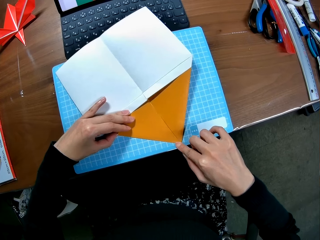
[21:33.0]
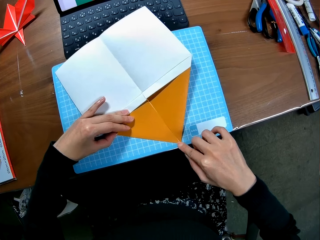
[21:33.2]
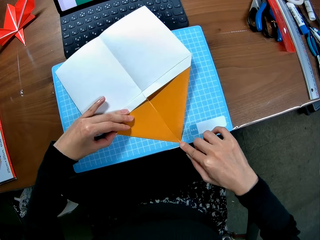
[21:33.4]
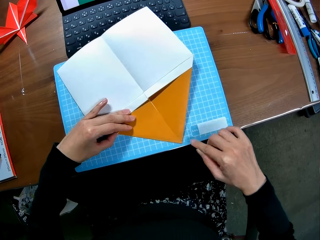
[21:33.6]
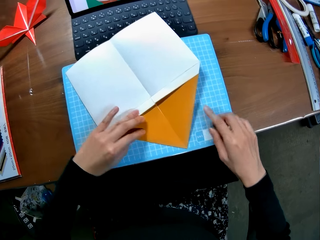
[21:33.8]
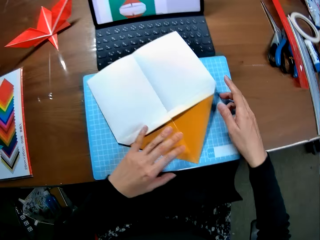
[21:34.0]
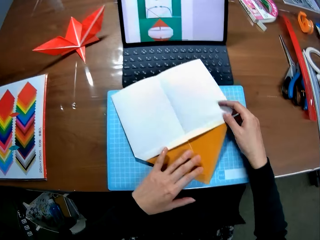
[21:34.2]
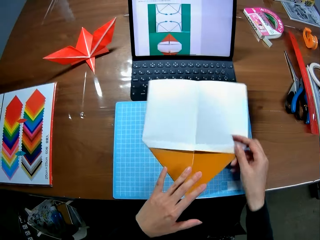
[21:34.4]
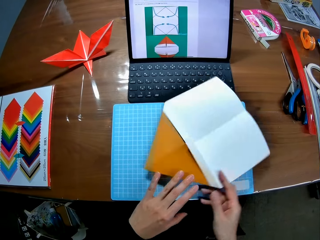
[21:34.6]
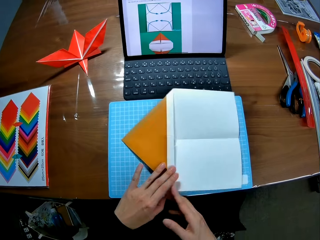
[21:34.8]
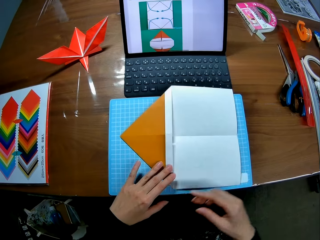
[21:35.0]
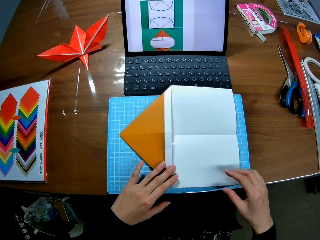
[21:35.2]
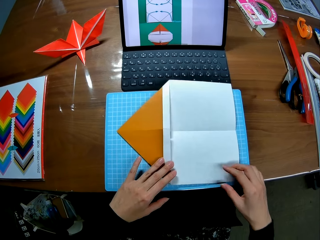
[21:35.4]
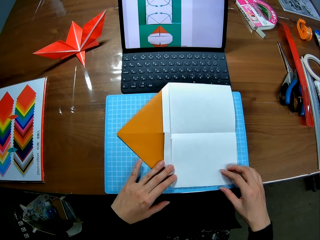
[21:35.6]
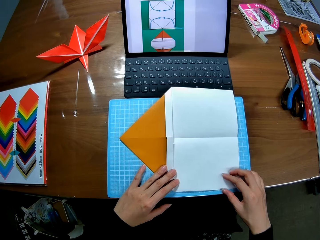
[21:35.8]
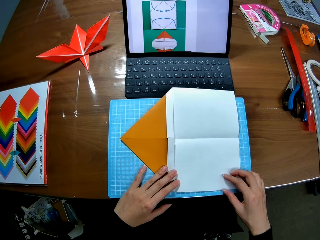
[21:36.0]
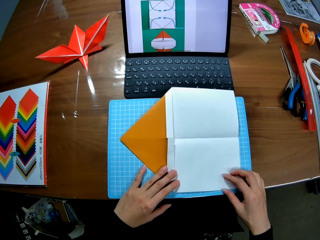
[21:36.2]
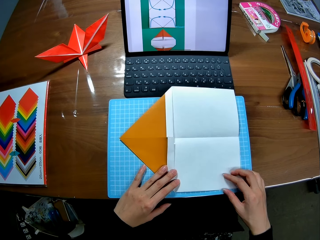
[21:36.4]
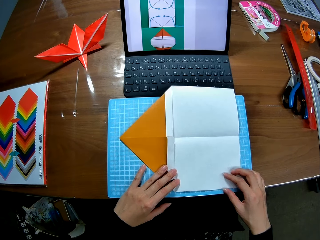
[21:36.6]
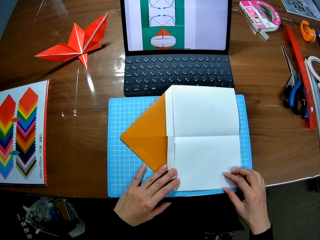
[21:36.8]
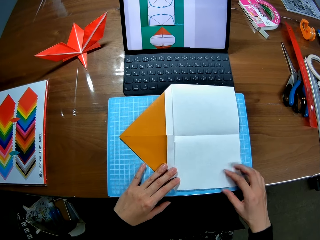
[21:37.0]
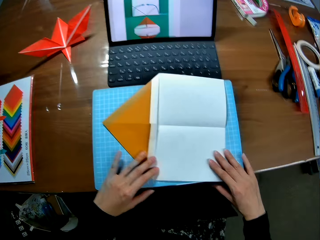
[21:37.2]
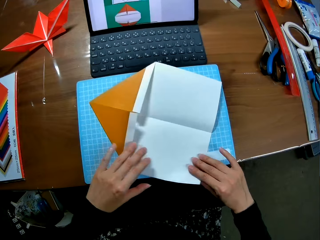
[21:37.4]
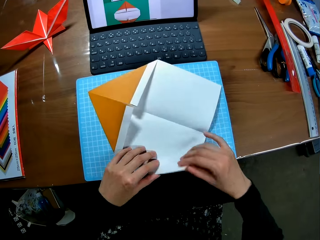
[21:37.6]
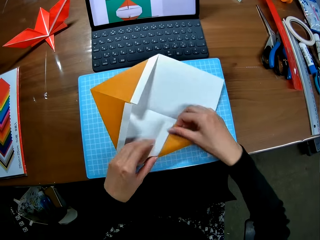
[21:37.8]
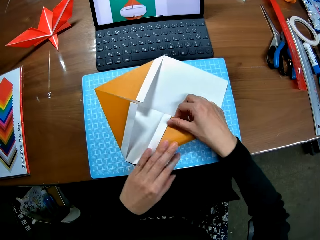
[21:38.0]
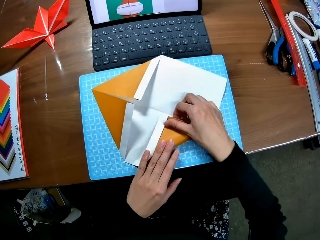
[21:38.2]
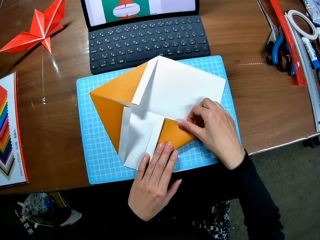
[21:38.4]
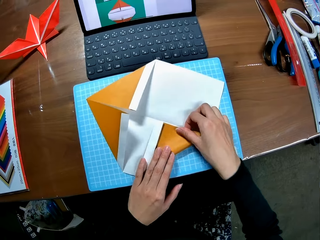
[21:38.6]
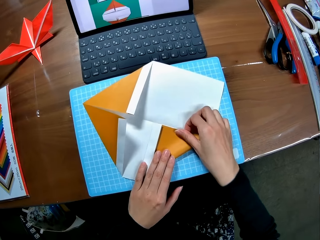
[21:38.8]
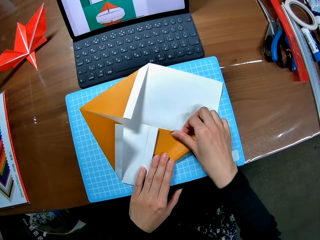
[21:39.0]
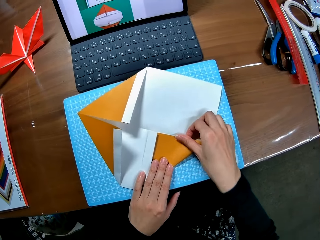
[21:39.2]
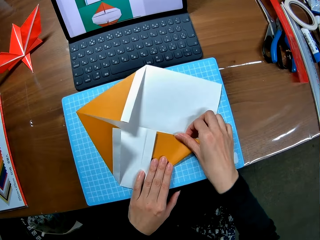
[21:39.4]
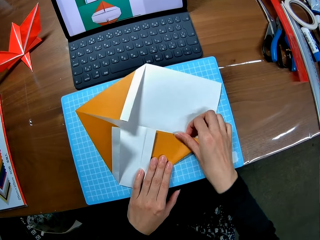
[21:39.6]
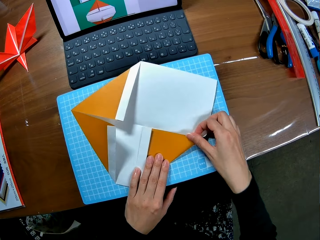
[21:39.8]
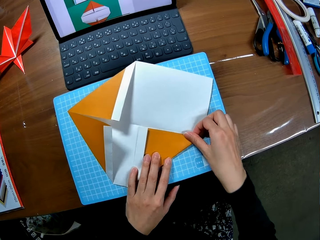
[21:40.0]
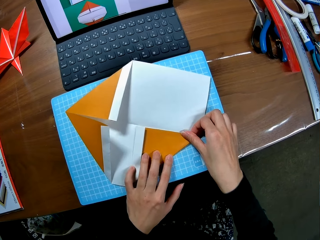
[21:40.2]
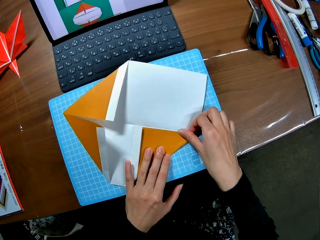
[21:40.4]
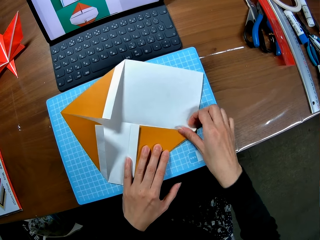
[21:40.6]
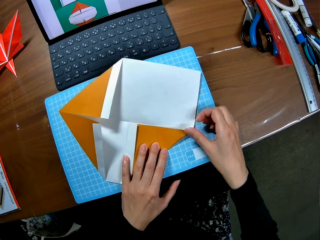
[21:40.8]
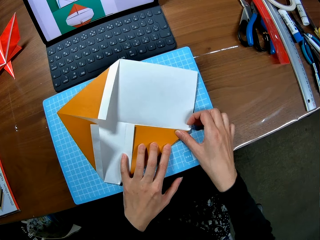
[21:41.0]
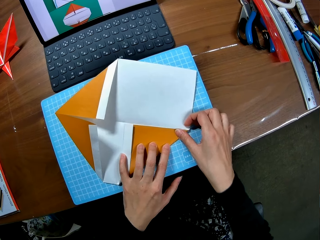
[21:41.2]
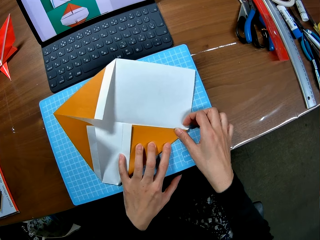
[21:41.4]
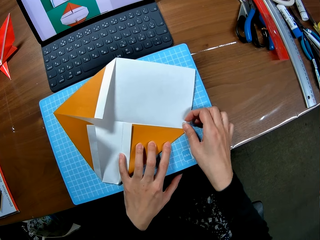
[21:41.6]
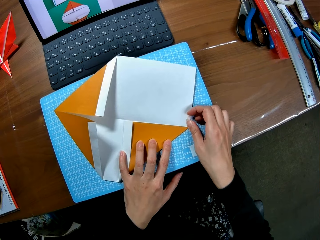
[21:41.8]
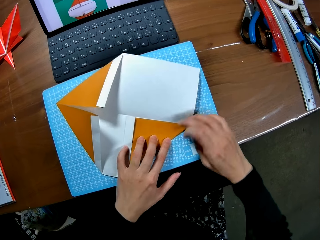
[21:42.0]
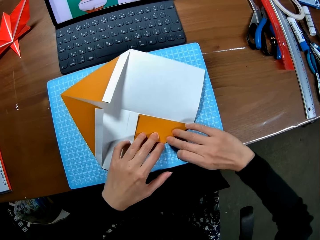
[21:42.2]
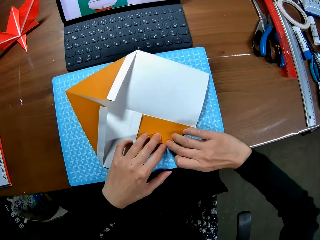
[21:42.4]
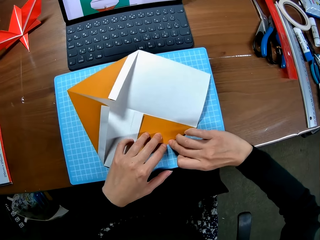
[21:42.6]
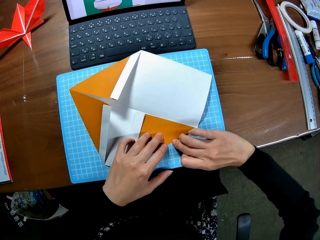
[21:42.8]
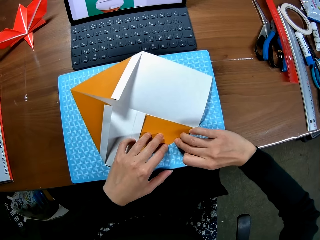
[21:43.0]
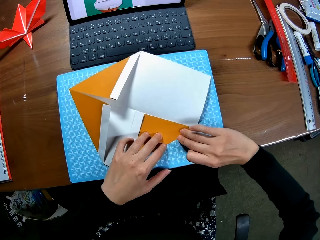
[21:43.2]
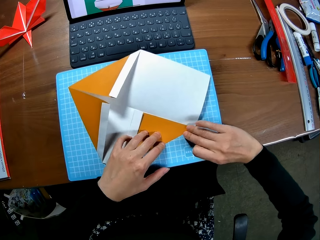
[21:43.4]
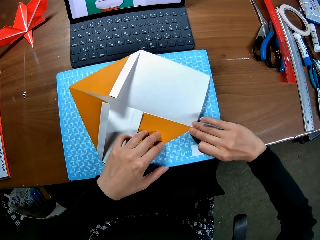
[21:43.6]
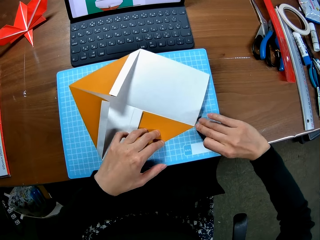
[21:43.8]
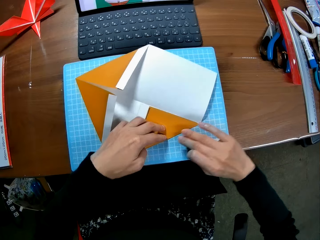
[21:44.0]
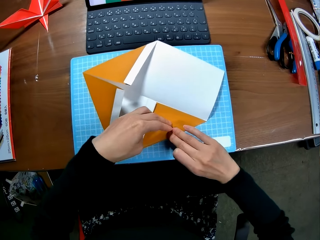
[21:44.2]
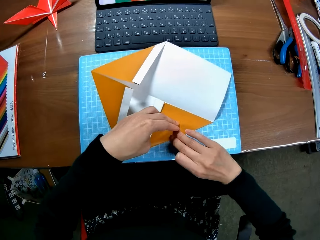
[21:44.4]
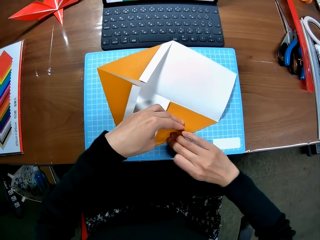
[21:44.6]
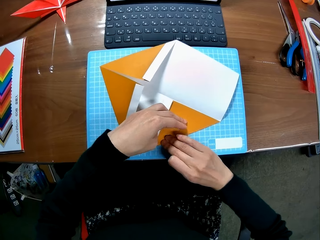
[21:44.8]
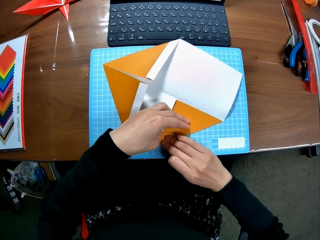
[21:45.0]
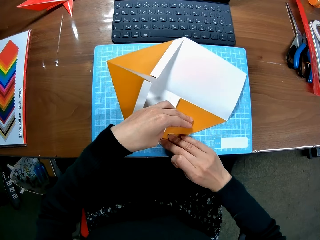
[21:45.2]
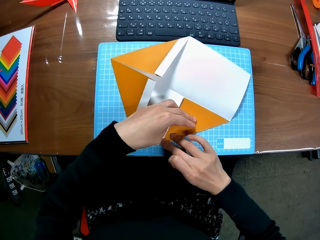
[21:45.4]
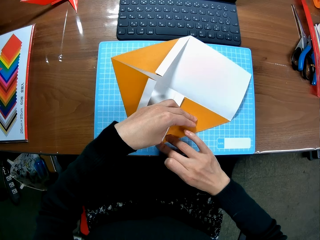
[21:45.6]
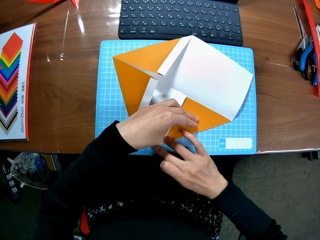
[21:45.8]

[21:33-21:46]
The camera wearer turns the paper and folds in another edge of the paper piece. They straighten the edges of the paper piece.

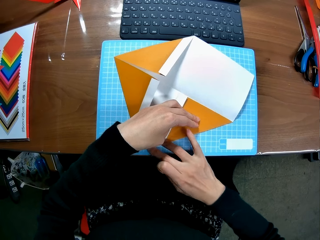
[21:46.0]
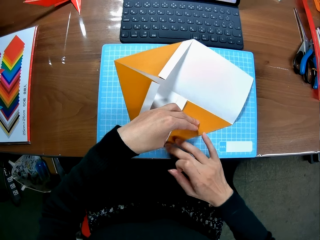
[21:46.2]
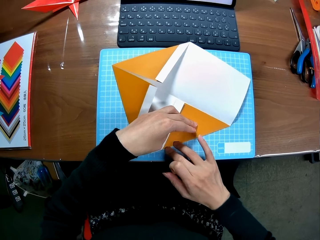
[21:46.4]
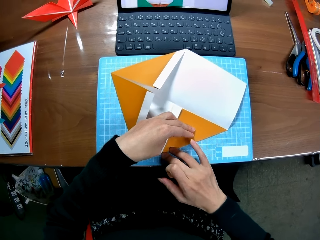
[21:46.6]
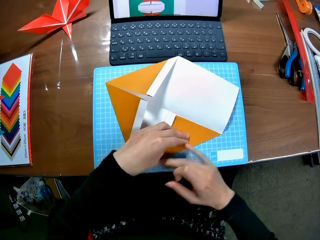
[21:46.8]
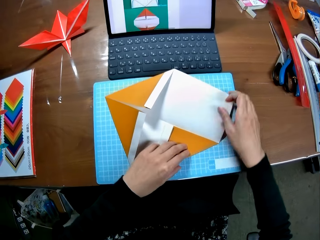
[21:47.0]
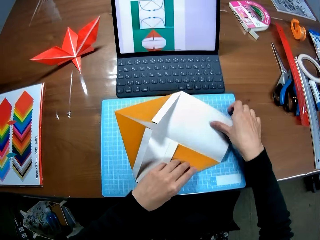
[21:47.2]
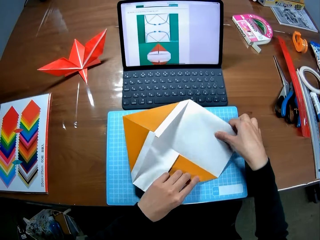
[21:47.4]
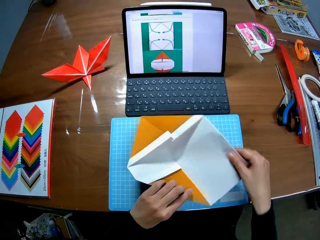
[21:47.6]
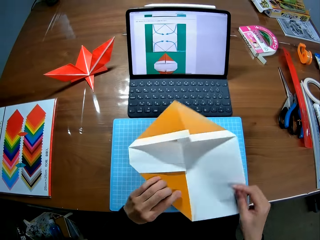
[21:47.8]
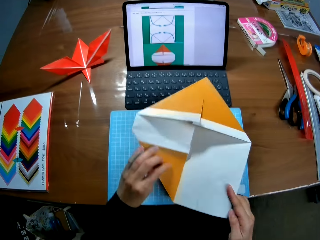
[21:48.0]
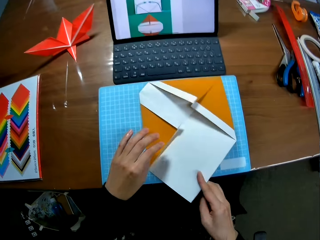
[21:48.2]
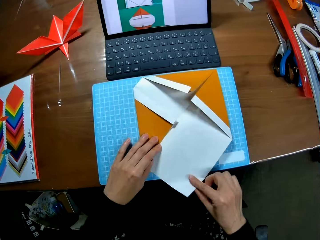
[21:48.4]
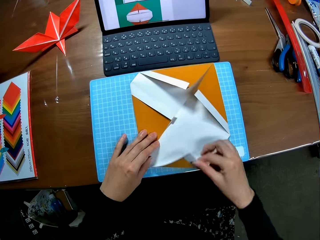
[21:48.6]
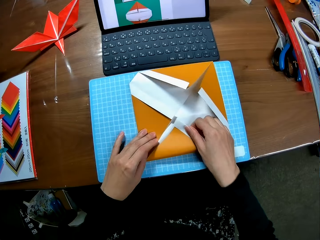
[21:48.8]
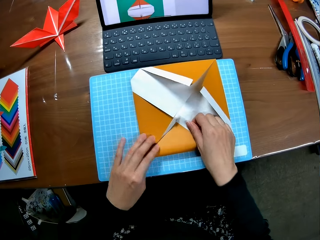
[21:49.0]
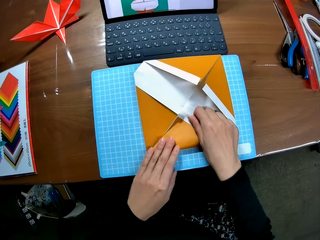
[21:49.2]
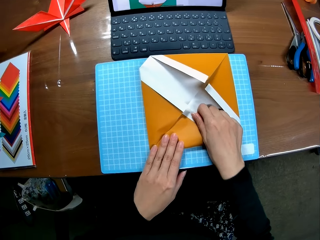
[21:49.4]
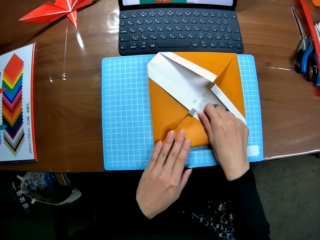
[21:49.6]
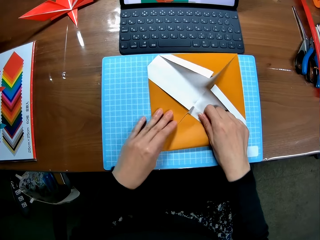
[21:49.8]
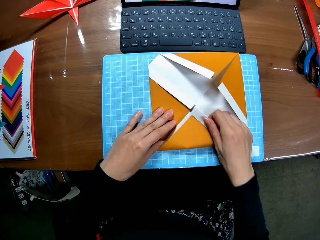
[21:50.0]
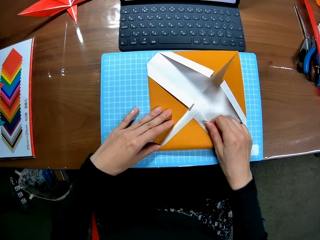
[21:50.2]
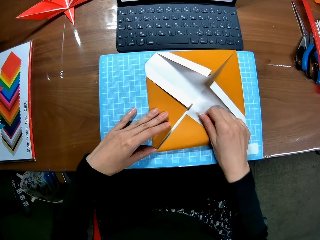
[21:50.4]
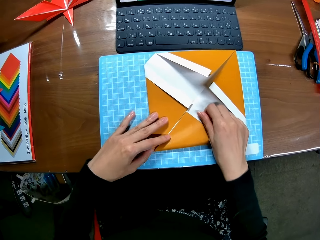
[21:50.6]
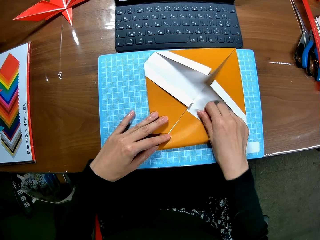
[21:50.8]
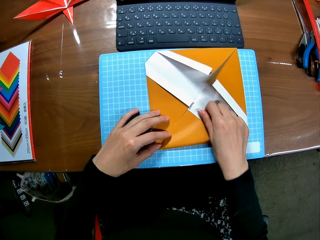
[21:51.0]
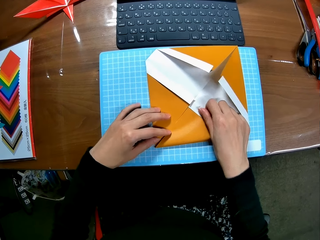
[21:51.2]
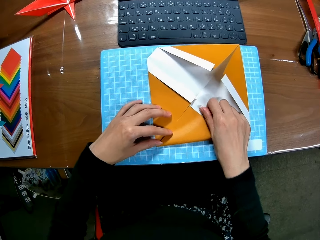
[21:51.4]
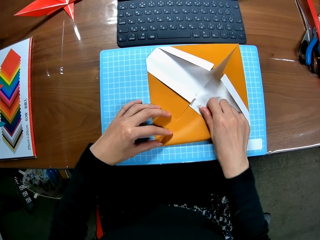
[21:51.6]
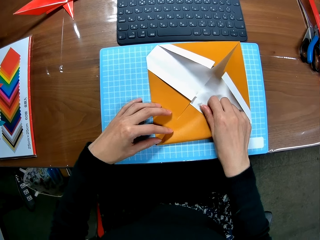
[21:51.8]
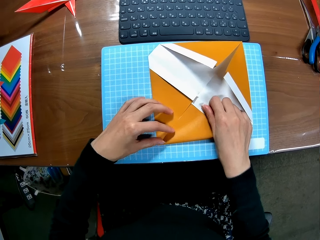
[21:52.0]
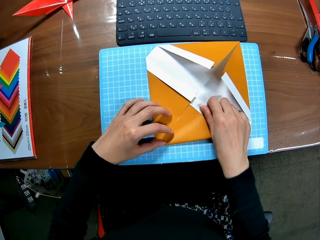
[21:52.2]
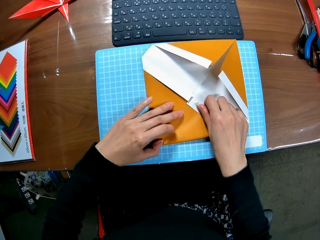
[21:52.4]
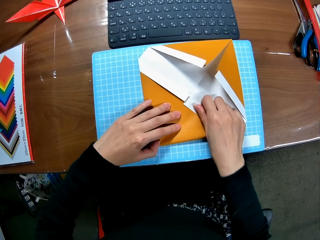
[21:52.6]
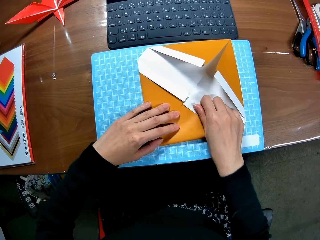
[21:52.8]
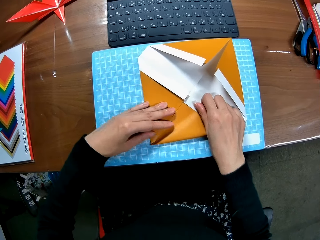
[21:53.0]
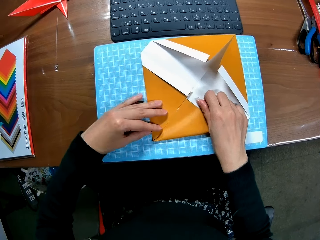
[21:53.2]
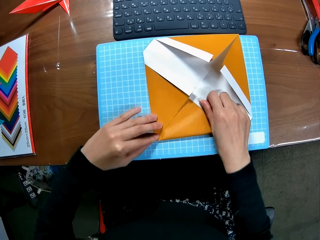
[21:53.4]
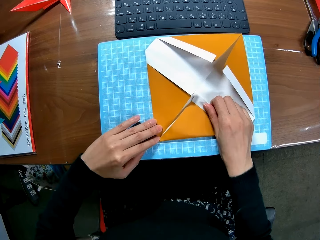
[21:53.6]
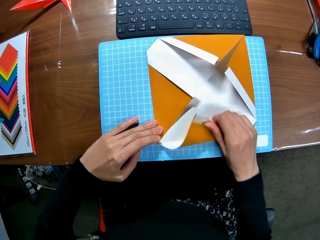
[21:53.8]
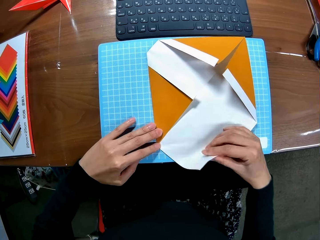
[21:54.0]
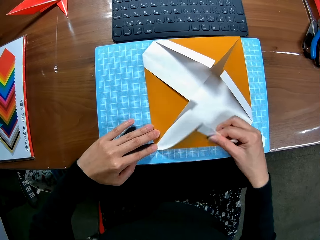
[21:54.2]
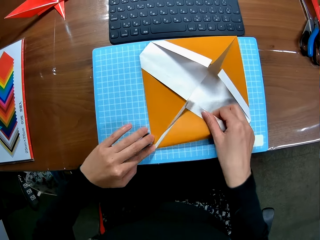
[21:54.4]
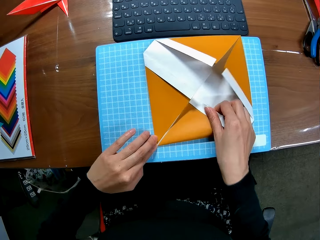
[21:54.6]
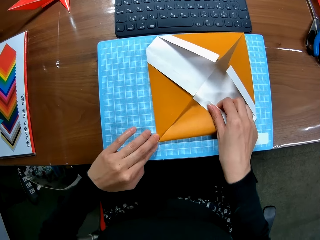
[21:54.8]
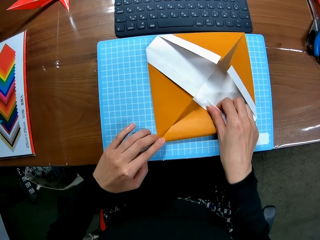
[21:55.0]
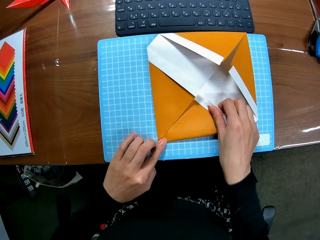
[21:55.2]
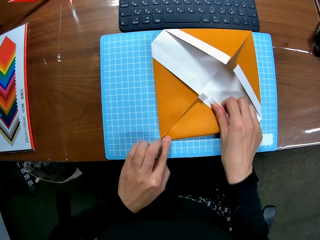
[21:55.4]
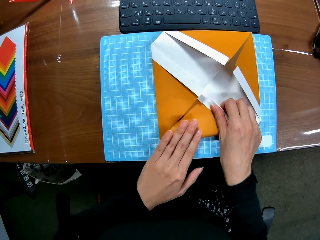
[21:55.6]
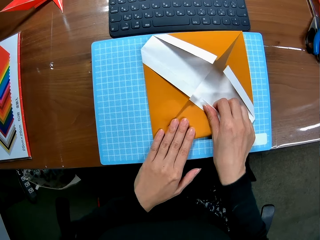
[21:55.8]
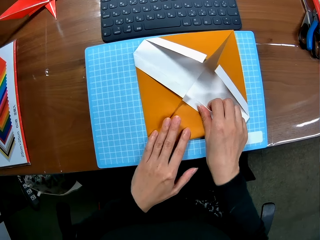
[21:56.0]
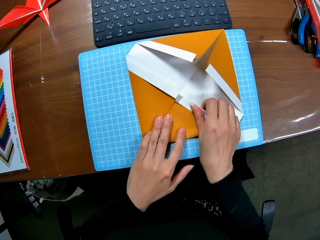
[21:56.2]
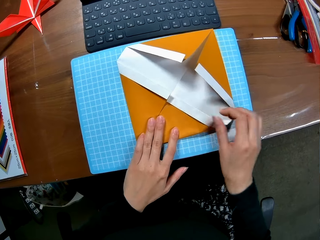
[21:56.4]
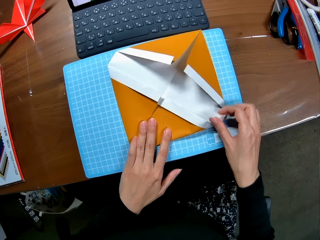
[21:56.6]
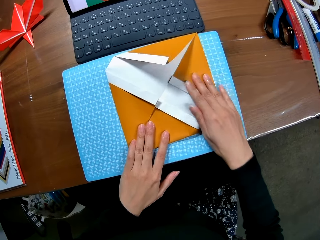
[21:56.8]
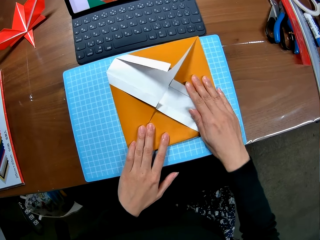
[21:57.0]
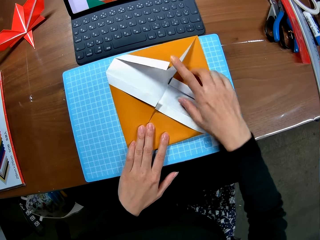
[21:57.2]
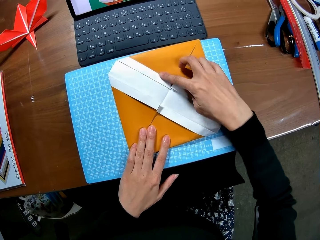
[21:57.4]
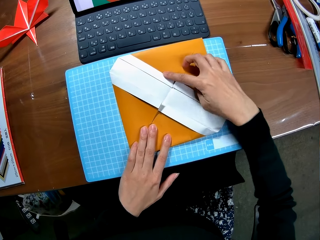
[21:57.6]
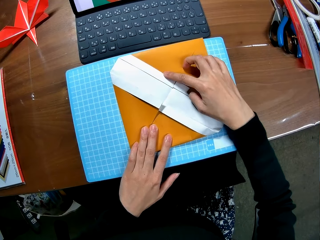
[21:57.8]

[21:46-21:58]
The camera wearer turns the paper and folds in another edge of the paper piece.
